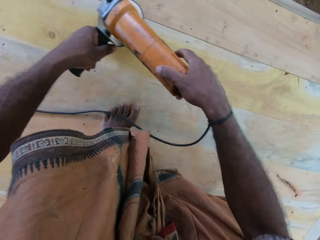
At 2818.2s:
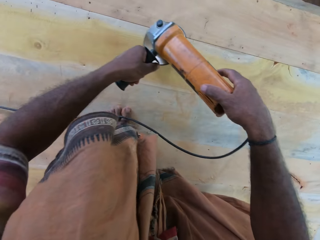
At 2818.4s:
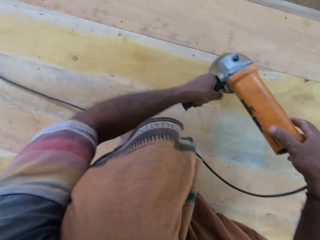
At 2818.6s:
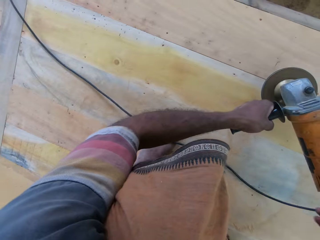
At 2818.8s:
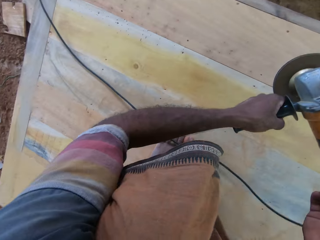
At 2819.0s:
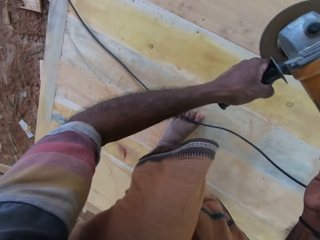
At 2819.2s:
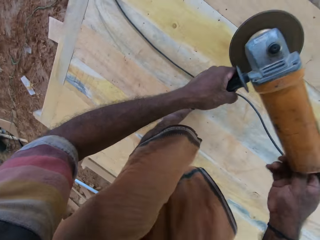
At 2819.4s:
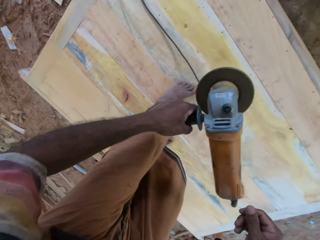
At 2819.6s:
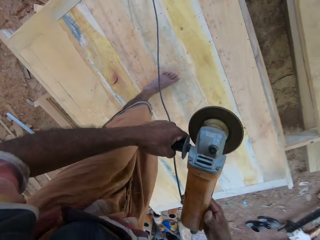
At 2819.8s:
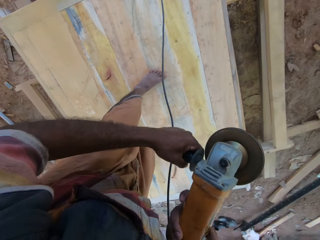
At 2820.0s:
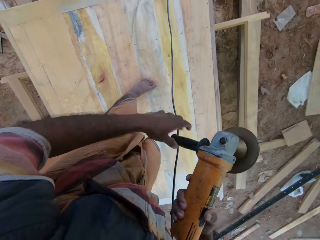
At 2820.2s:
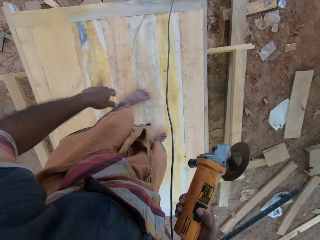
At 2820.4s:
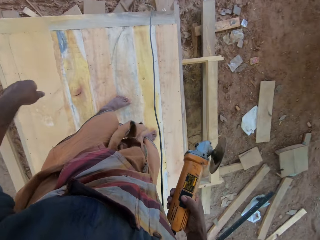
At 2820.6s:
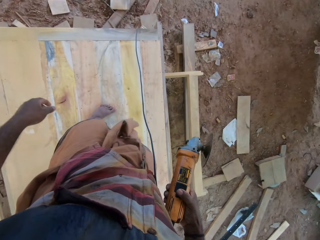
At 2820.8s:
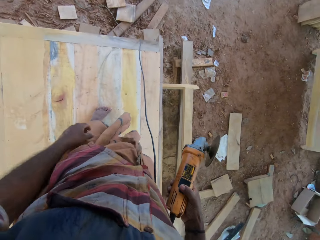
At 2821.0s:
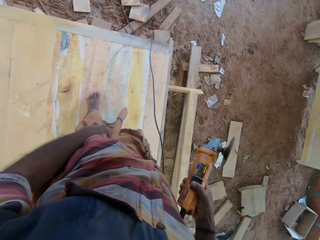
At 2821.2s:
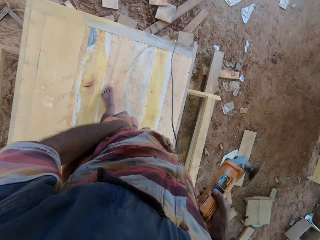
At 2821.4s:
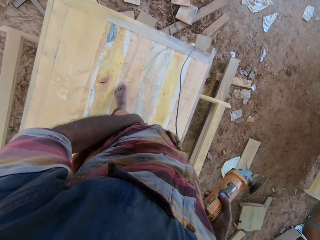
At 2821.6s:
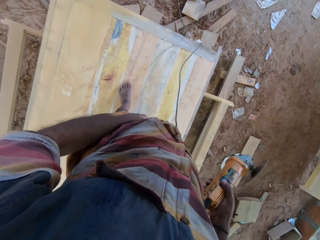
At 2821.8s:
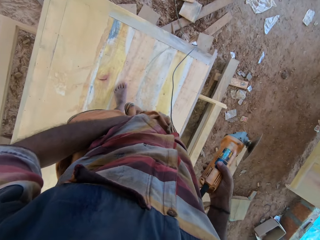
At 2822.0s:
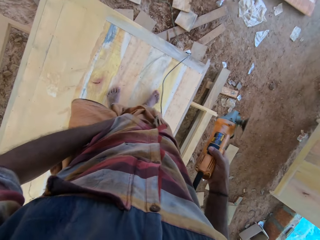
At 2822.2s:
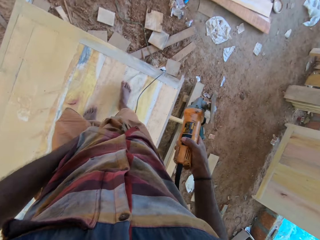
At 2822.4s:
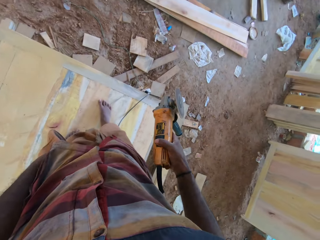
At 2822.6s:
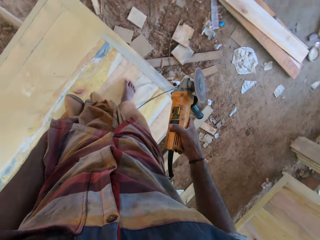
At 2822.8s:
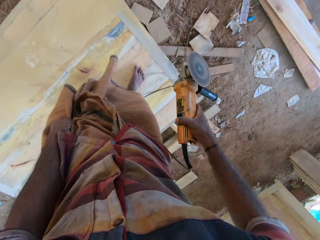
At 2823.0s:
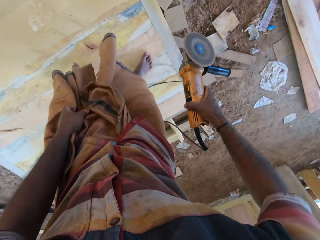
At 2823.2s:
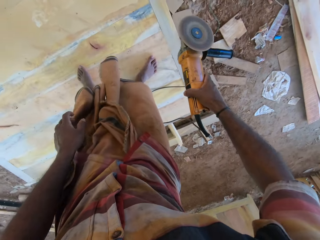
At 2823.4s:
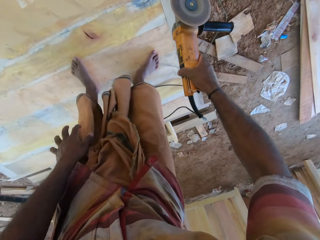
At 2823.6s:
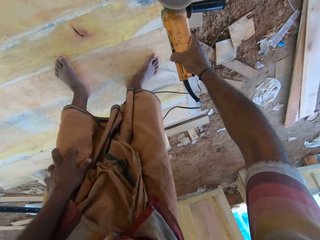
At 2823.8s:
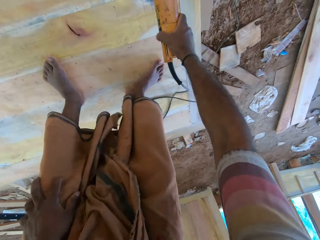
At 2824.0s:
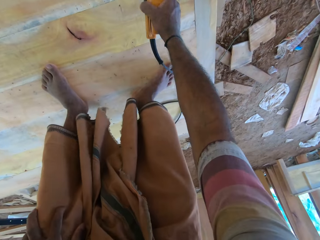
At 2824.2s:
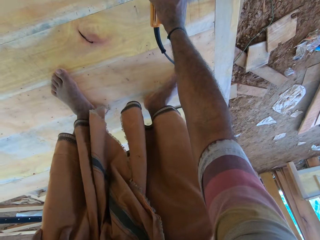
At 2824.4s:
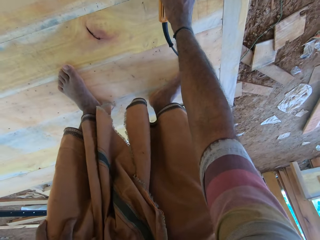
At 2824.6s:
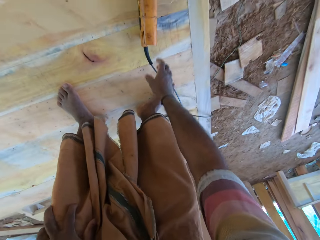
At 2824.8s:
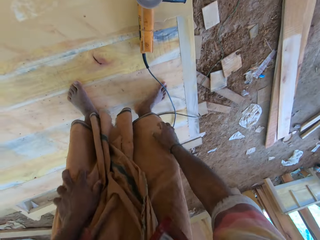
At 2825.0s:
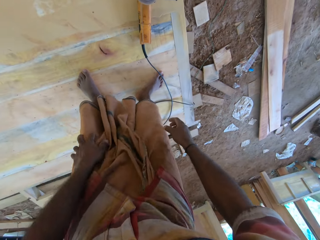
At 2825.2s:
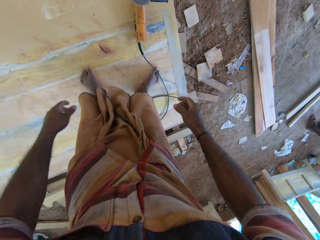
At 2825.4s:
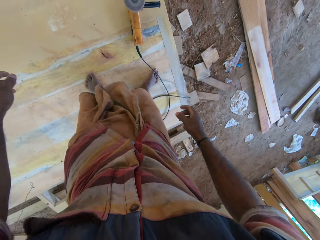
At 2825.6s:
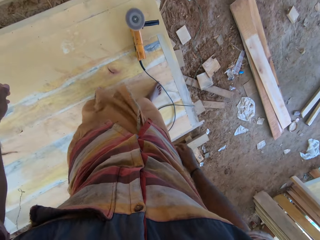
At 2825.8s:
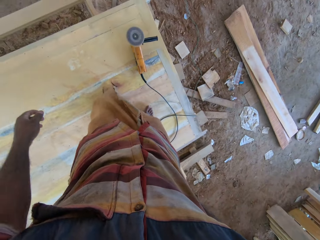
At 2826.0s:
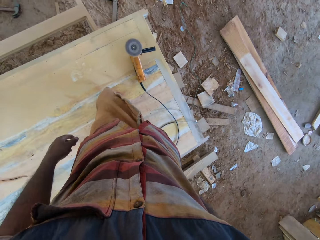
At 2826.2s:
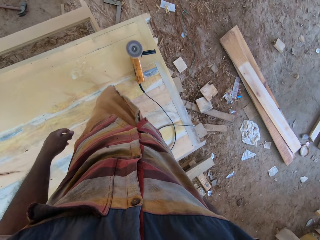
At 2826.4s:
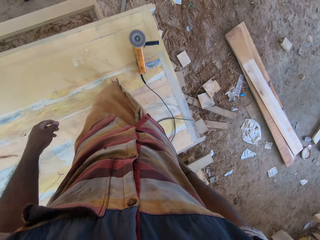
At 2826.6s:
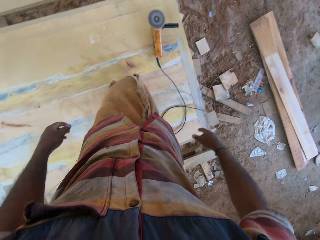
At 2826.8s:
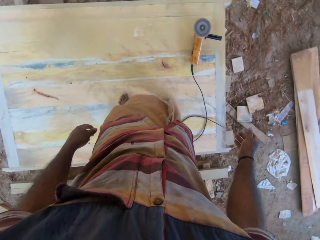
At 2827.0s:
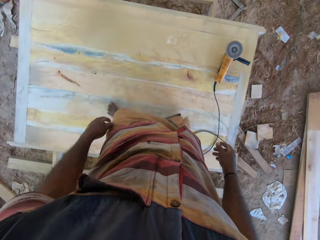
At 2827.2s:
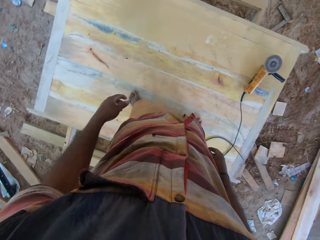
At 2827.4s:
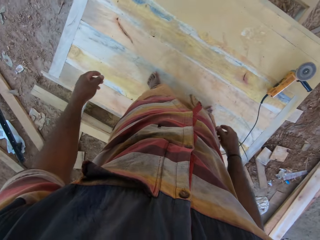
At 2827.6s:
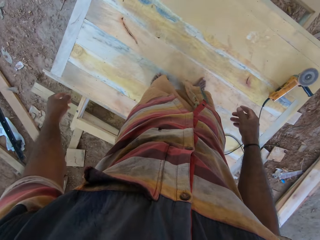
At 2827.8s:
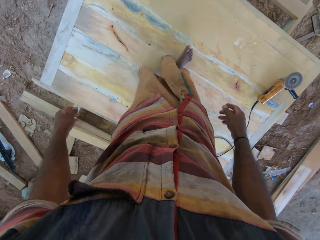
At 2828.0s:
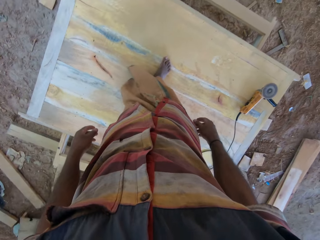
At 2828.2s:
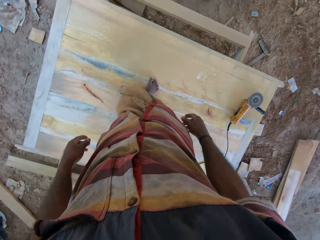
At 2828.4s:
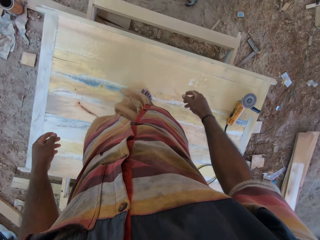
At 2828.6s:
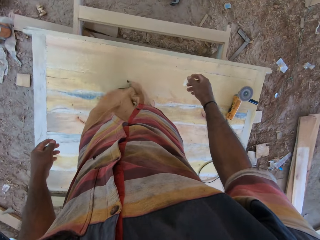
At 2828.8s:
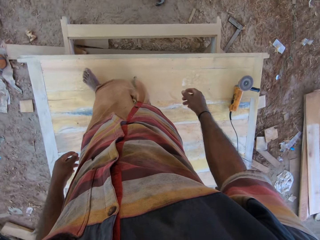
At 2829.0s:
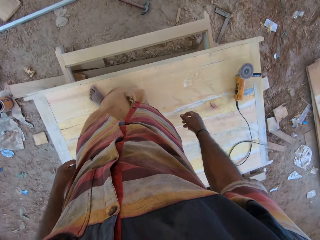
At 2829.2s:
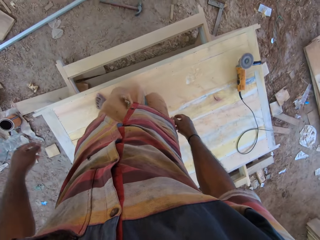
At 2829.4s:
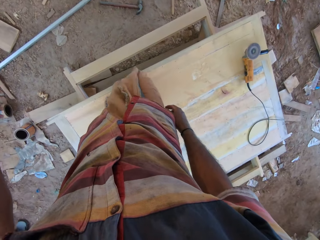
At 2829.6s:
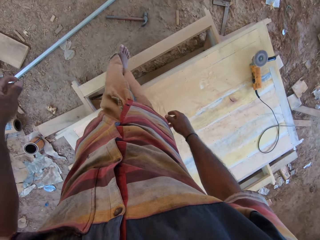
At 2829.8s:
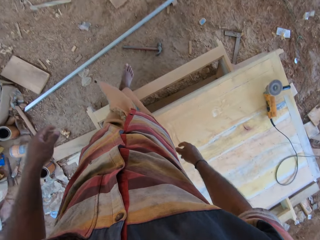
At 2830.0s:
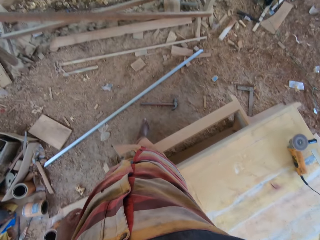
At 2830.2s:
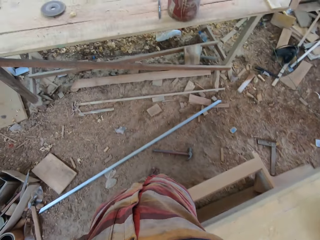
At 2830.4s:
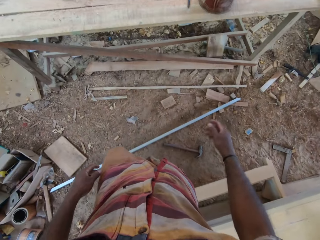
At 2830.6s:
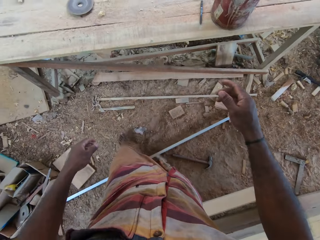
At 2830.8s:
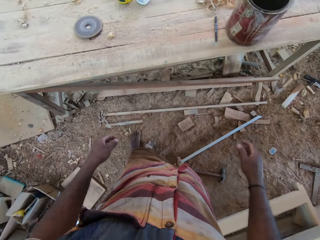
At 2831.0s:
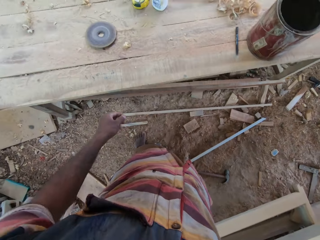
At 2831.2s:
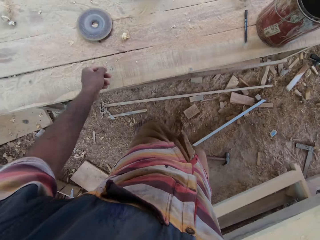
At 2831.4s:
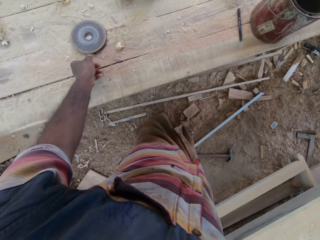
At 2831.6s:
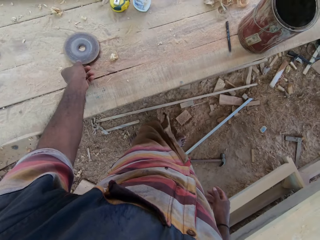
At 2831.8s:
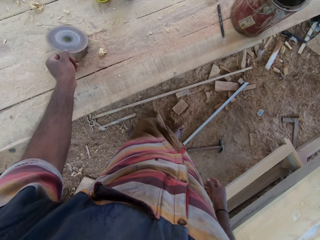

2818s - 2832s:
The camera wearer lifts up the sander. He stops buffing. He moves. He pulls up his cloth. He drops the sander on the wooden surface. He moves and interacts with a man. He walks down the wooden surface.

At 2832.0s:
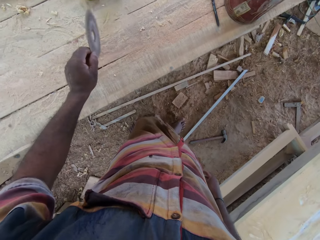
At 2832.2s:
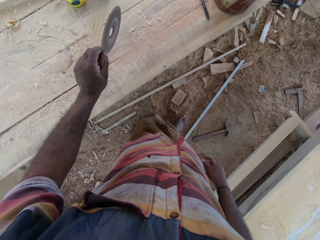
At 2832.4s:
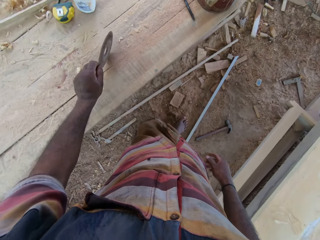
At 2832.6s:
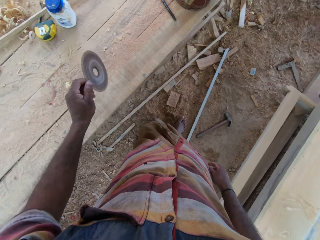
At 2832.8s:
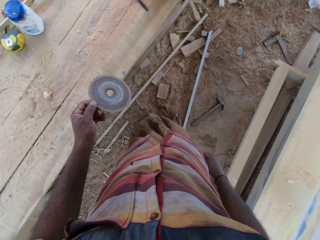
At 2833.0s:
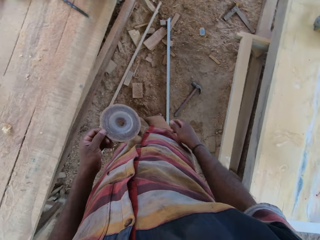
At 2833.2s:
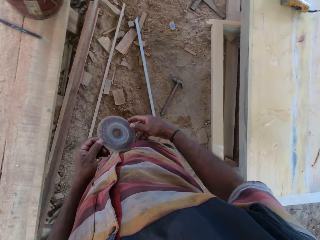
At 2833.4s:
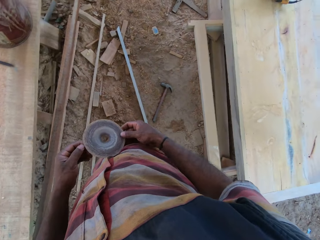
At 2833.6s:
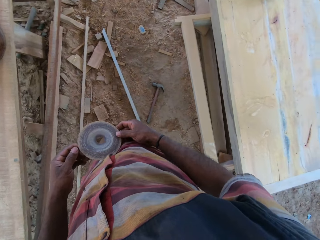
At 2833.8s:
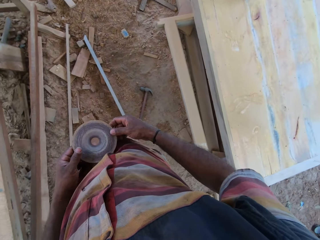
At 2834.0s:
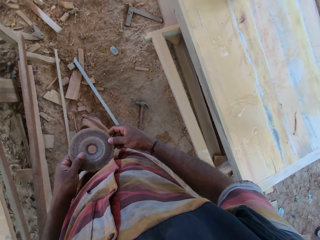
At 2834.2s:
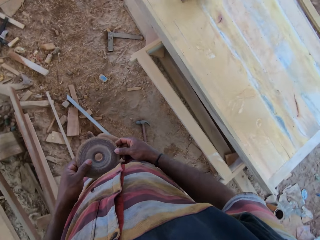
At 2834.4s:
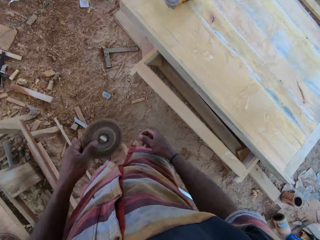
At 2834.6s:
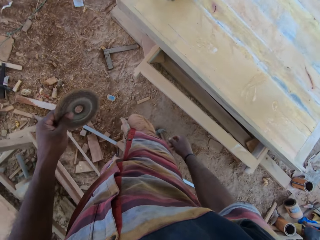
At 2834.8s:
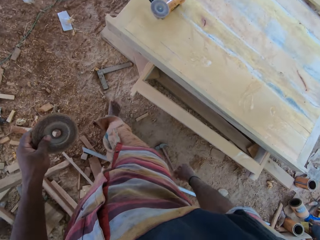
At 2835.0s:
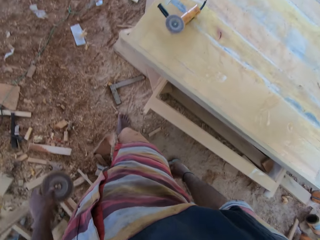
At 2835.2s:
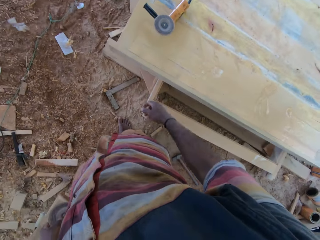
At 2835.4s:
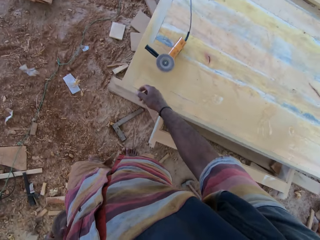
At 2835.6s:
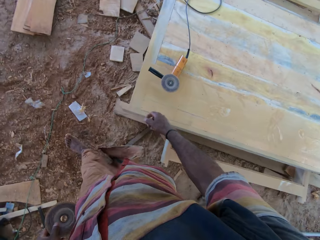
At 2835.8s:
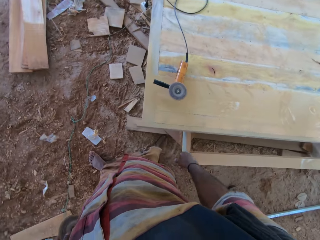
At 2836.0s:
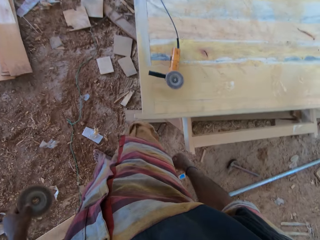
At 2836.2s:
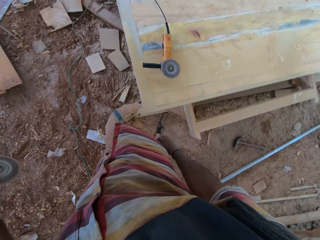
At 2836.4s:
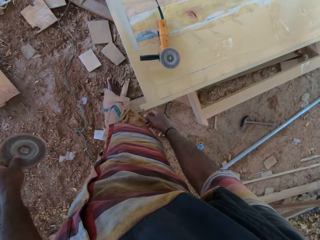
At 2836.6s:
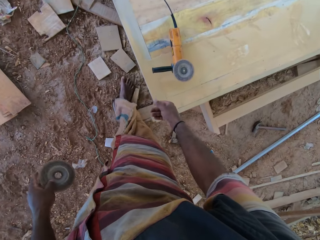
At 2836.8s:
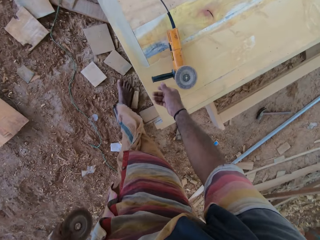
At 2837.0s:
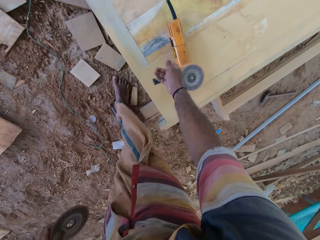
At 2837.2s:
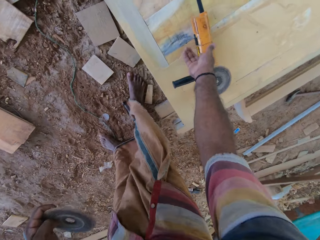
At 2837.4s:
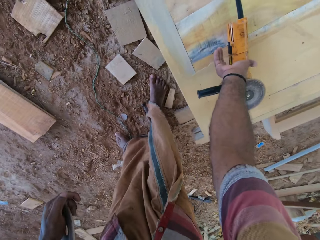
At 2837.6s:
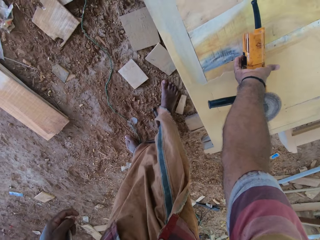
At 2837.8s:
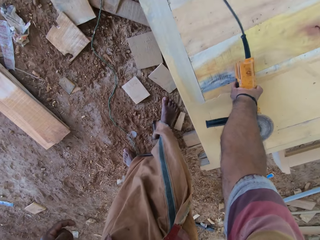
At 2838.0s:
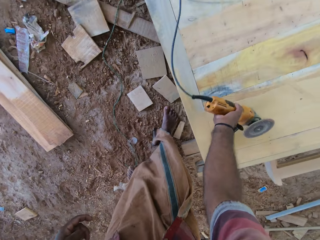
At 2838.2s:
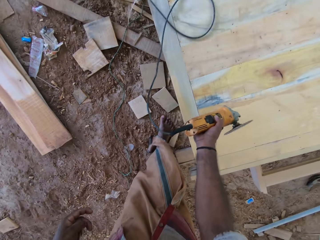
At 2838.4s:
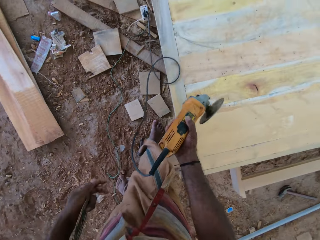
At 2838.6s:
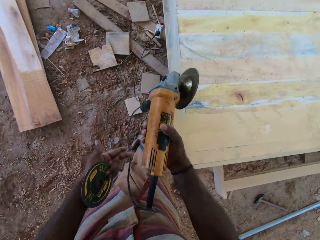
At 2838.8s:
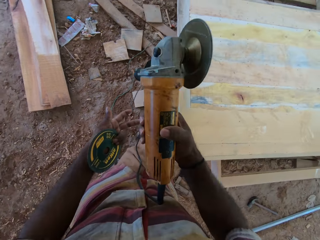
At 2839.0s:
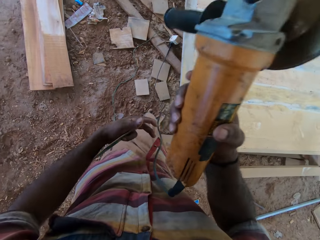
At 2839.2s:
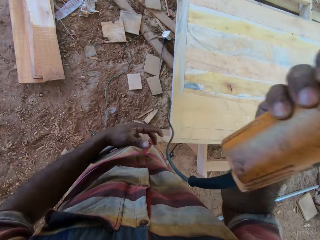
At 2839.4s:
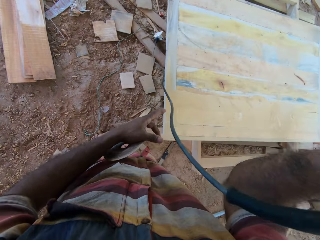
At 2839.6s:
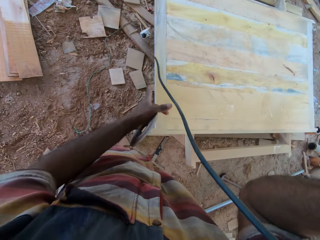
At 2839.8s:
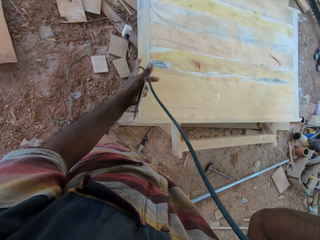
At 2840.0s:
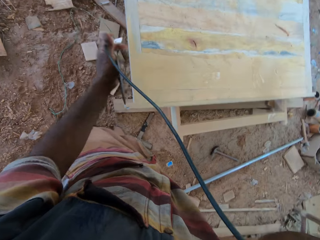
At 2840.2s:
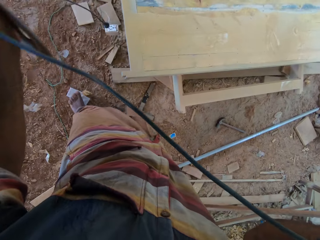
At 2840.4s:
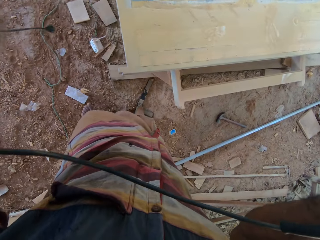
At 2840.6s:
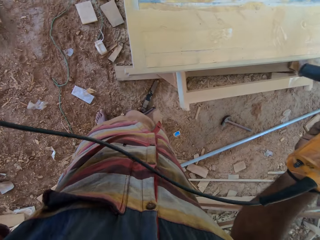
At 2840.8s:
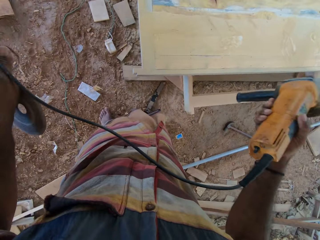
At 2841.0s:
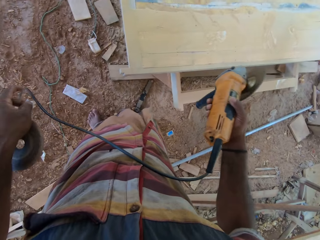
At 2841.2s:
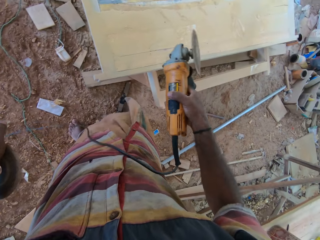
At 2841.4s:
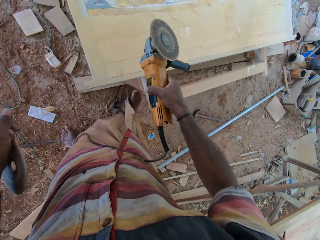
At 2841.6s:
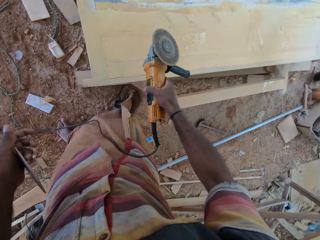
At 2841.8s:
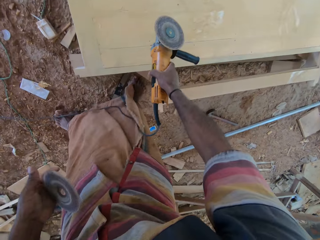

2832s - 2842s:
The camera wearer picks up the plate or pad of the sander or buffing machine on the table. They hit the table with the plate. They hold the pad with both hands and interact with a man. They move and interact with the man. They put the buffing machine down. They lift up the sander with the right hand. They pull the cable of the sander with the left hand.
